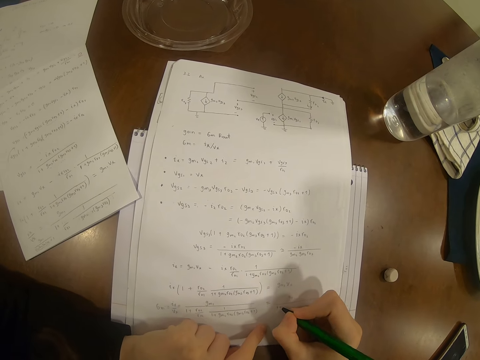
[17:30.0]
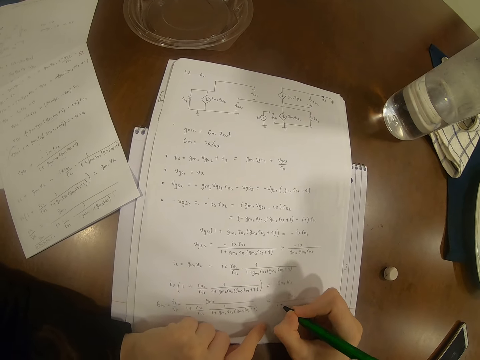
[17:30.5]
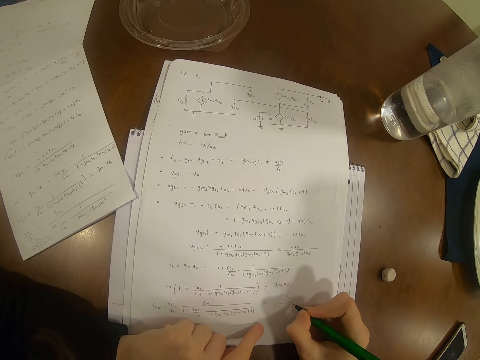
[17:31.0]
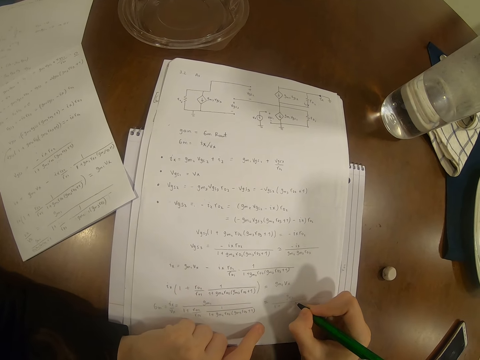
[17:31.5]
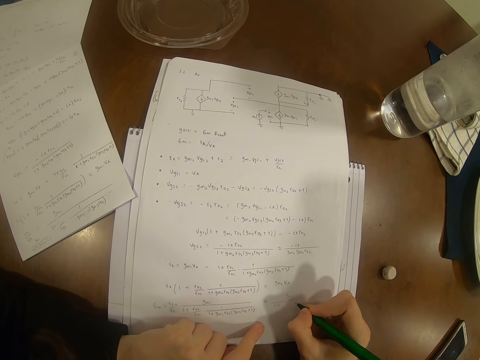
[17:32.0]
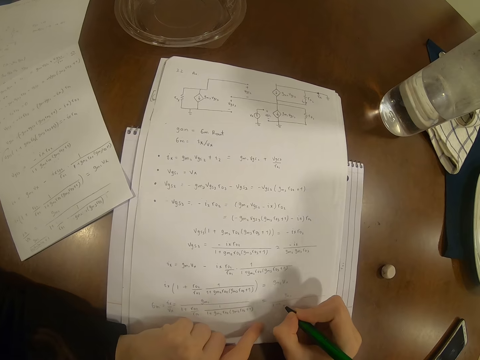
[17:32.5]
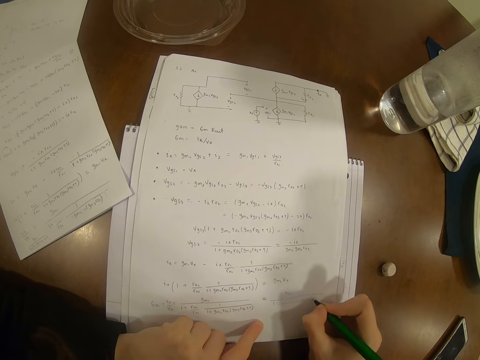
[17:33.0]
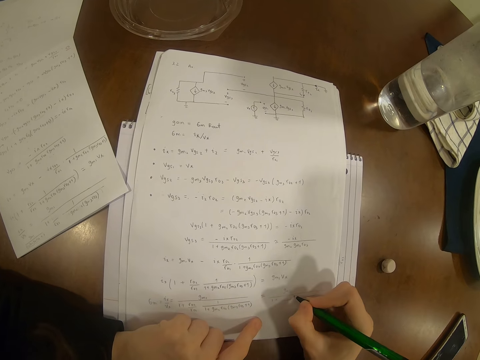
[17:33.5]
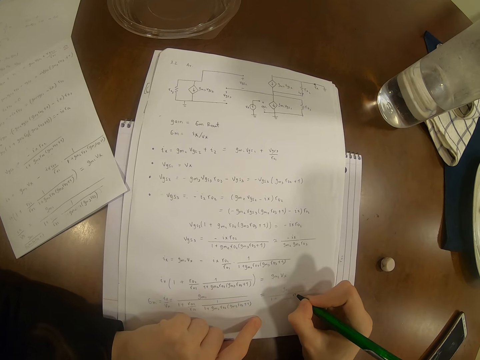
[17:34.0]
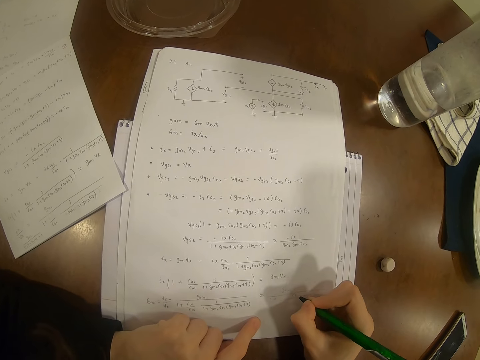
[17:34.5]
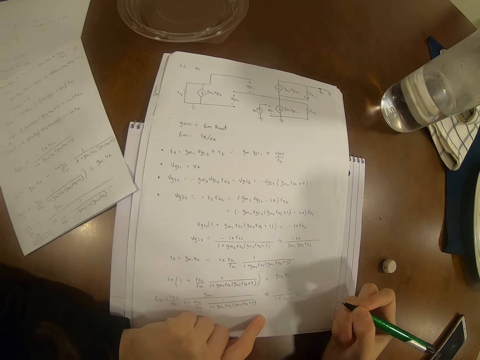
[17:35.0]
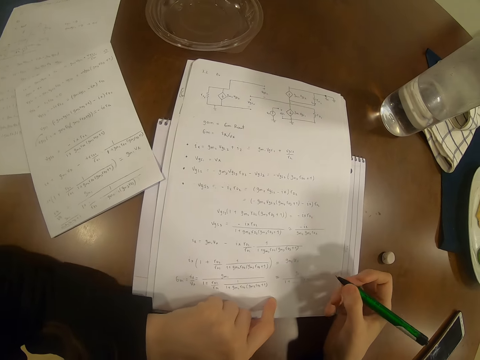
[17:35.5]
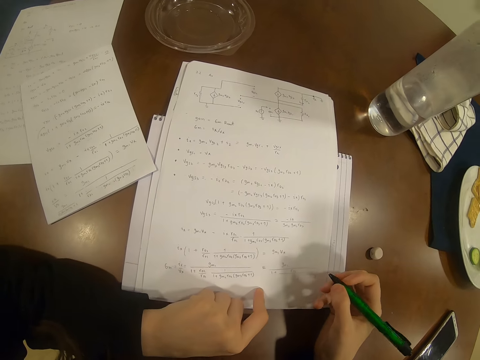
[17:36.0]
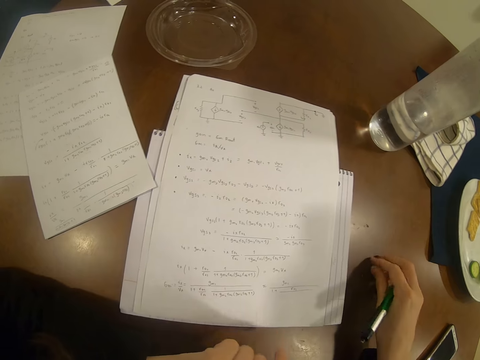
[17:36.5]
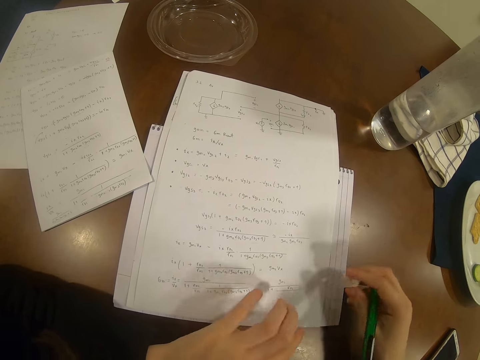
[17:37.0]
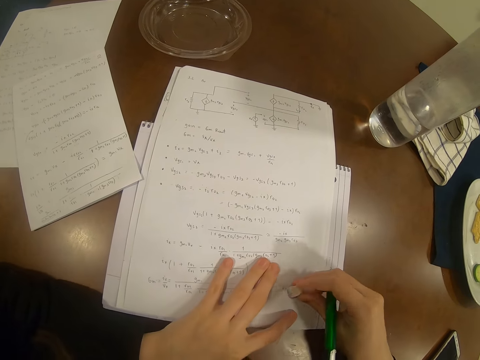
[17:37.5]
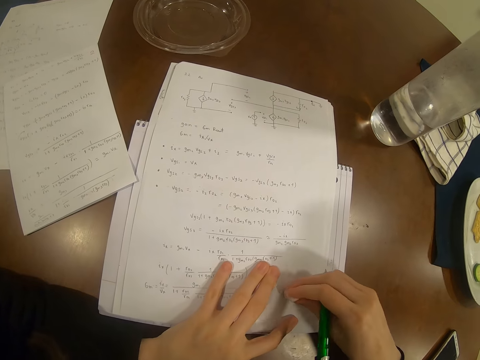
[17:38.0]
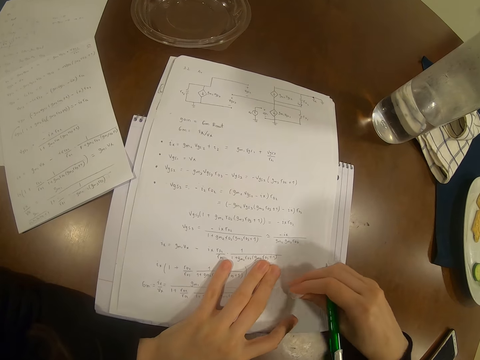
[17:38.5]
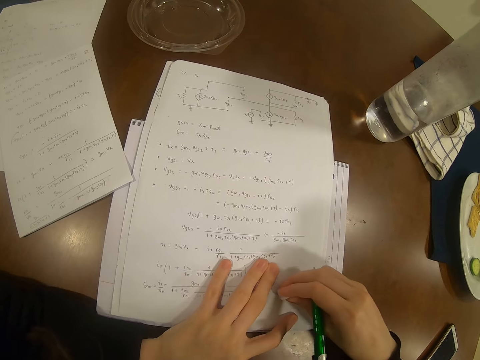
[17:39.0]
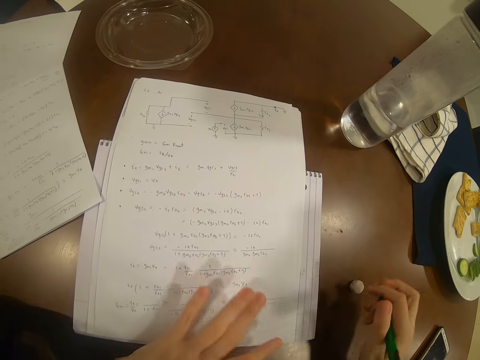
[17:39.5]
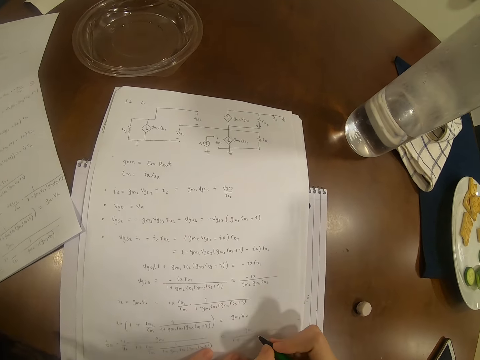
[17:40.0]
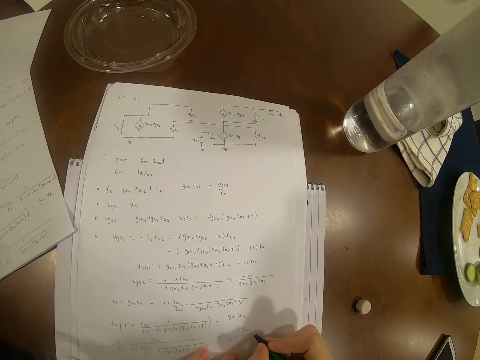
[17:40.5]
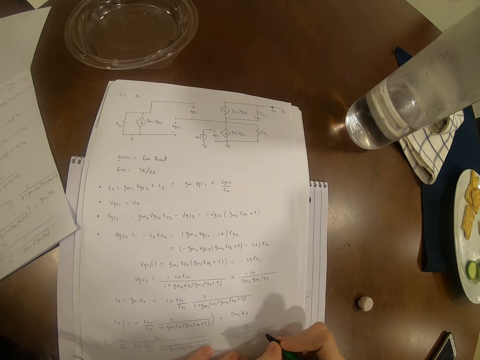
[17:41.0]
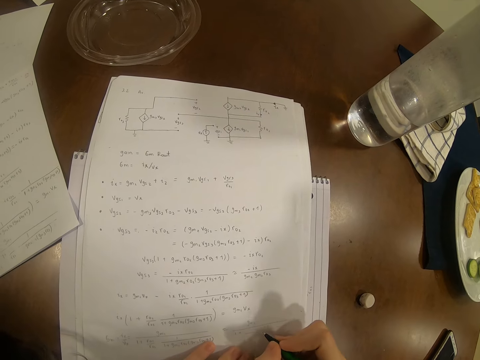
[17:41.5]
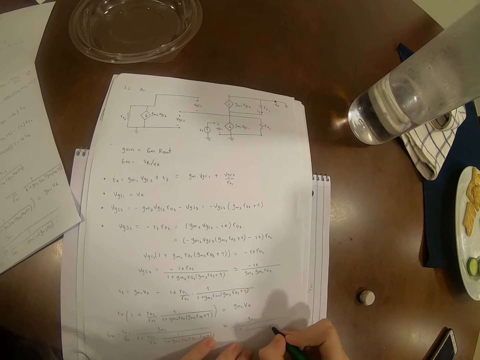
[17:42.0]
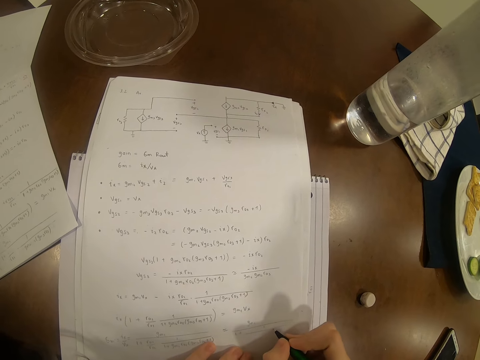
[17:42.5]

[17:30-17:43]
The camera wearer picks up the rubber on the table. They rub on the paper with the rubber. They place the rubber on the table. They write on the paper with the pen.

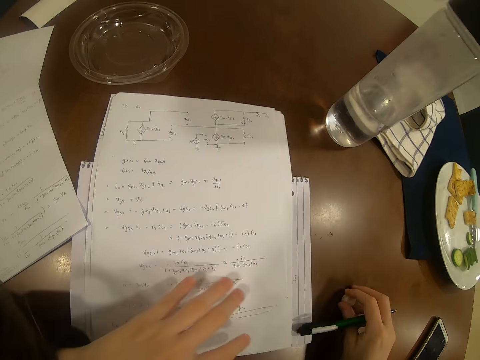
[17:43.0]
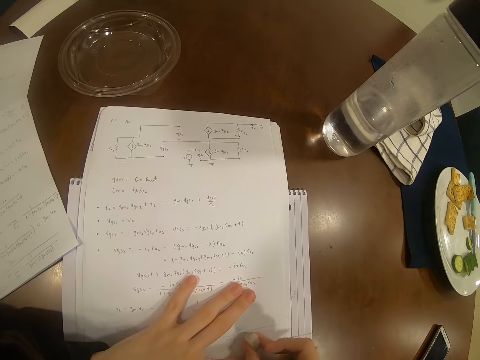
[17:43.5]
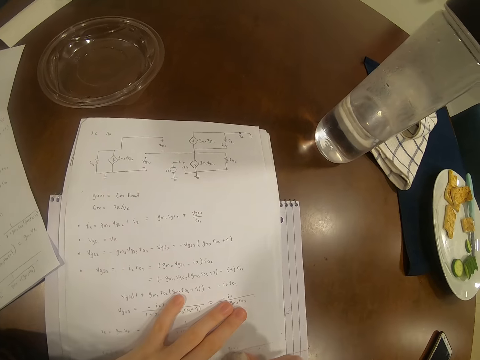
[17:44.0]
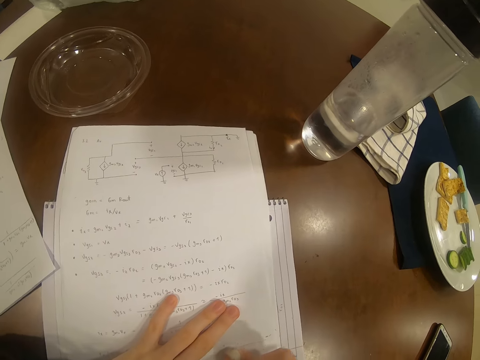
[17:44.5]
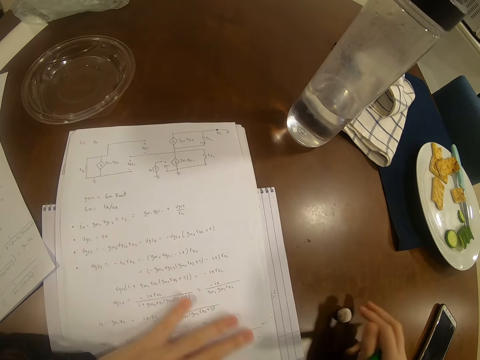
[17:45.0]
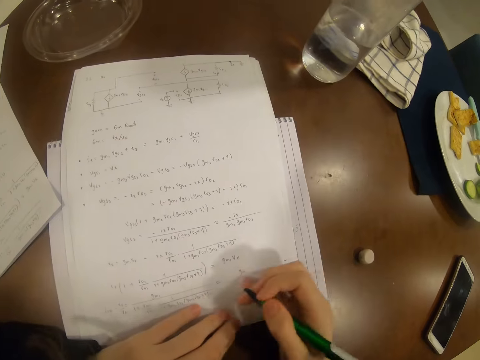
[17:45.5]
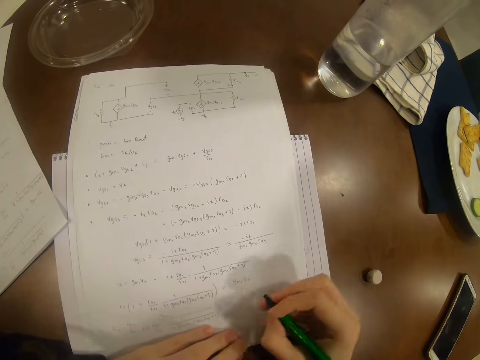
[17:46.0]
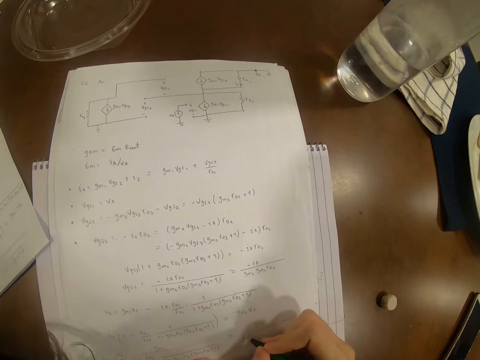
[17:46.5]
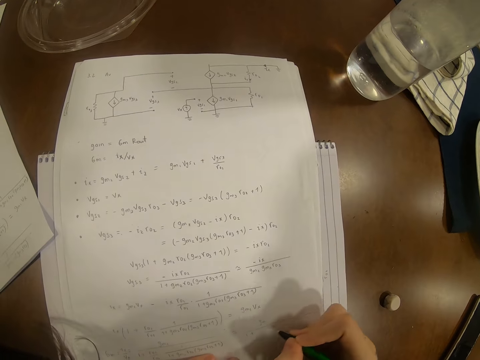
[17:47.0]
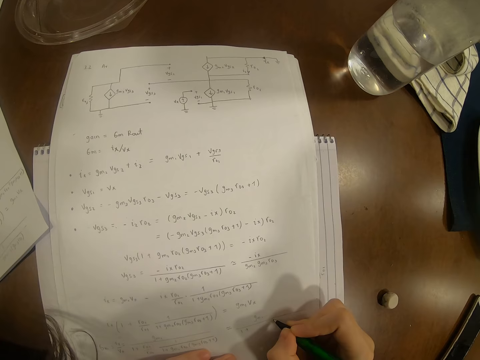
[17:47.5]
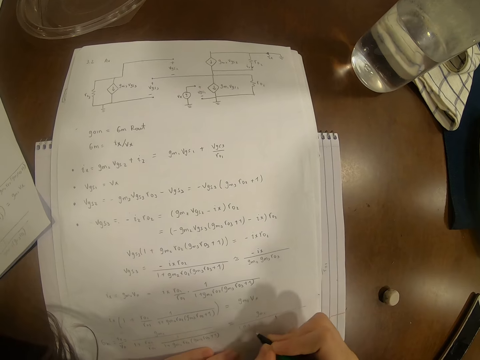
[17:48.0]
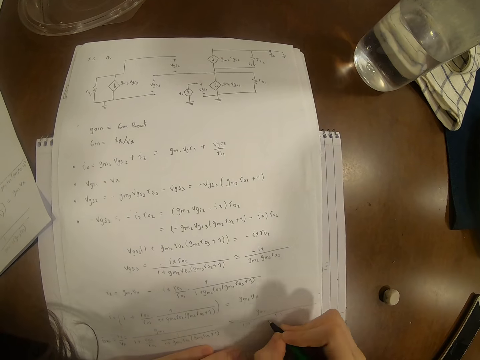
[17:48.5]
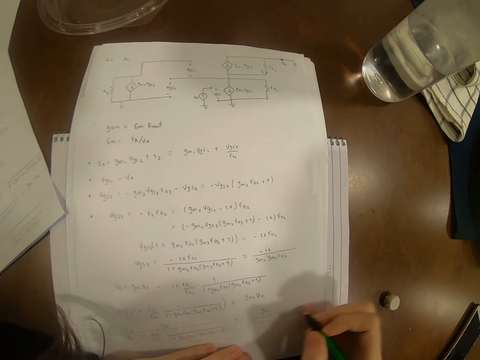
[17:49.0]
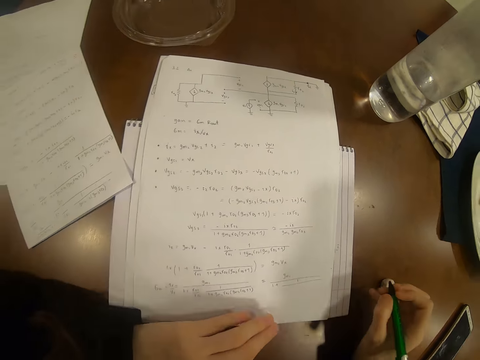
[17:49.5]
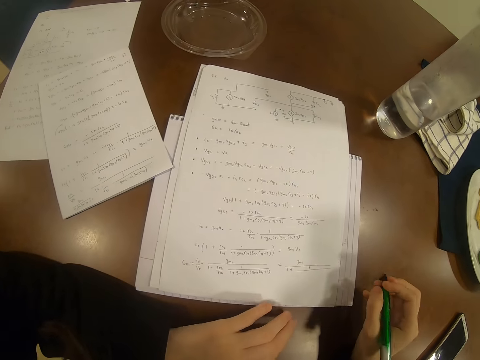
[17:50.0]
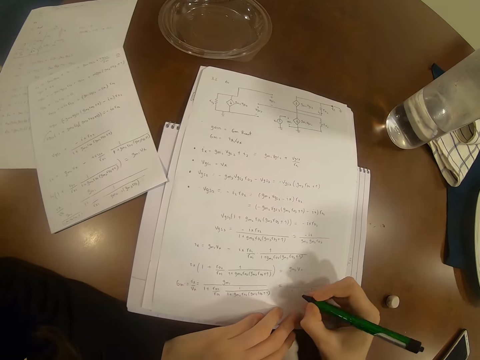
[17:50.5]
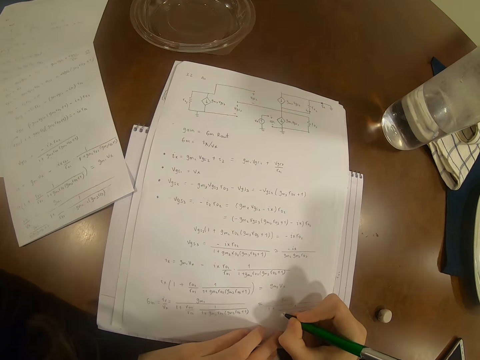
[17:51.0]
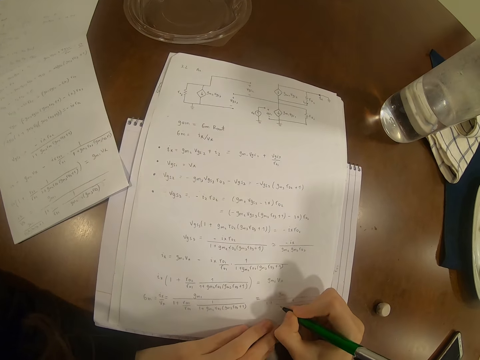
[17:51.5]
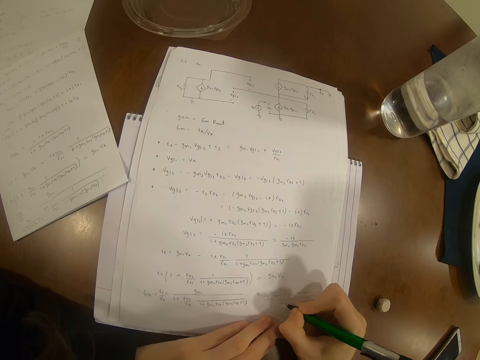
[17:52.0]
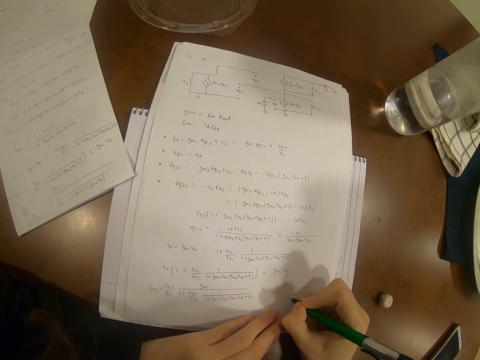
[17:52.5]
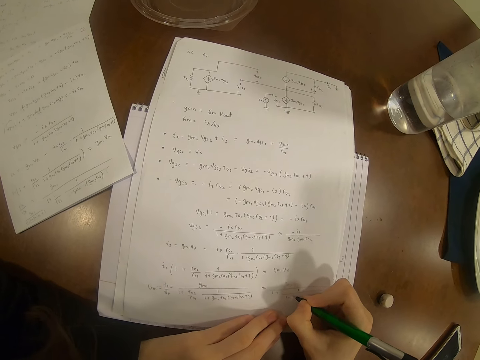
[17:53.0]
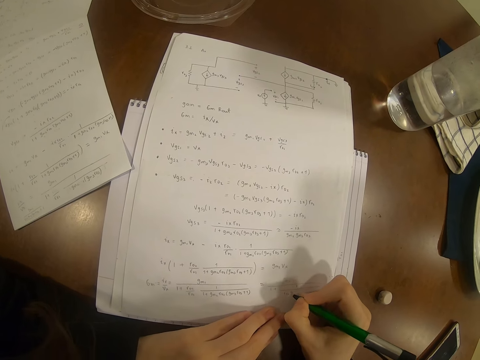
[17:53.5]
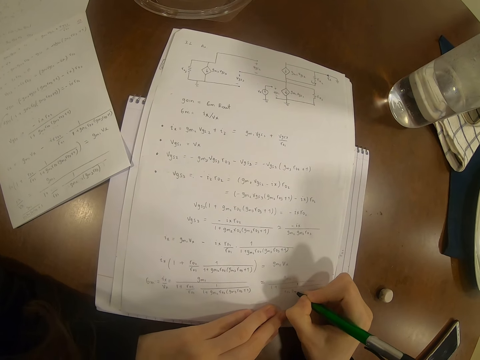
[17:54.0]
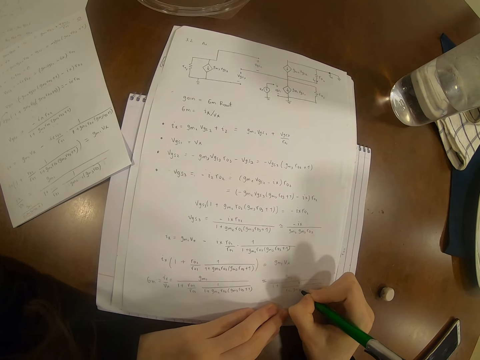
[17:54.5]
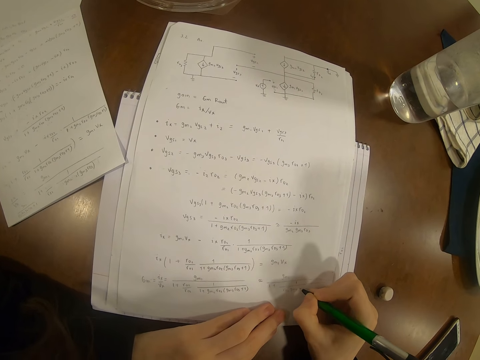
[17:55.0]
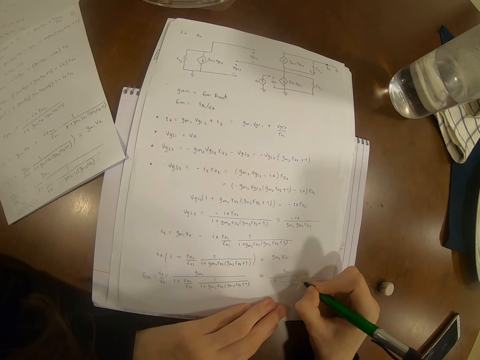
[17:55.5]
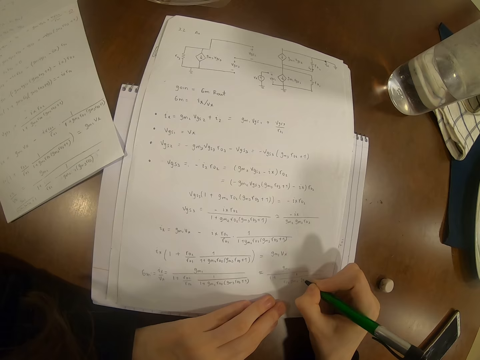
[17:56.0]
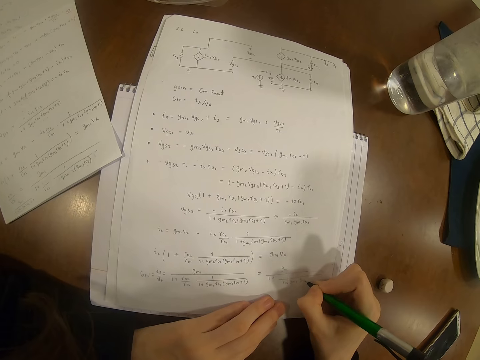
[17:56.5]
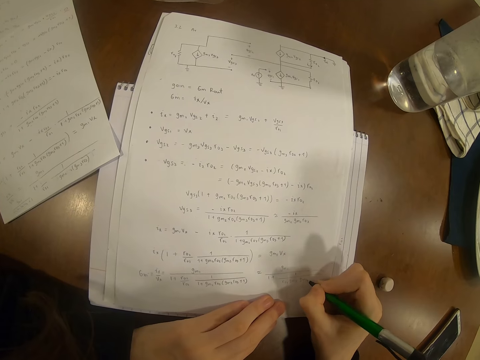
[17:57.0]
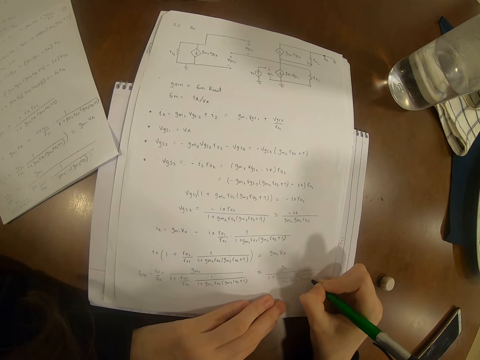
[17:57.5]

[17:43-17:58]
The camera wearer picks up the rubber on the table. She rubs on the paper with the rubber. She places the rubber on the table. She wipes the paper with her right hand. She writes on the paper with the pen.
